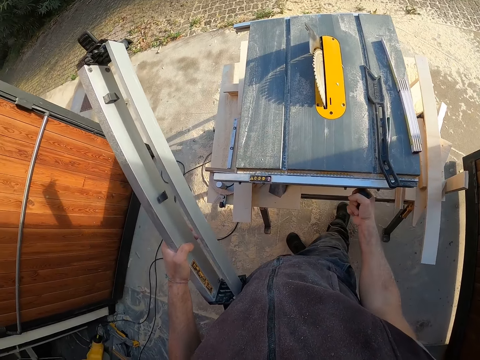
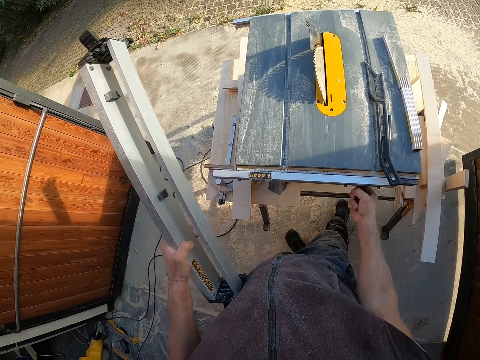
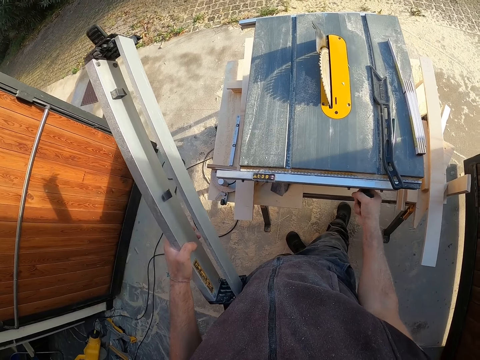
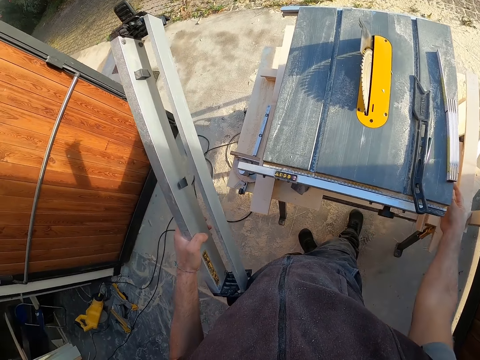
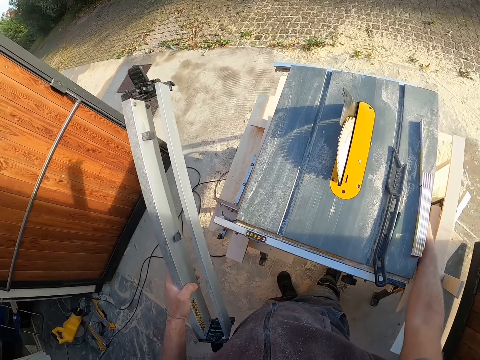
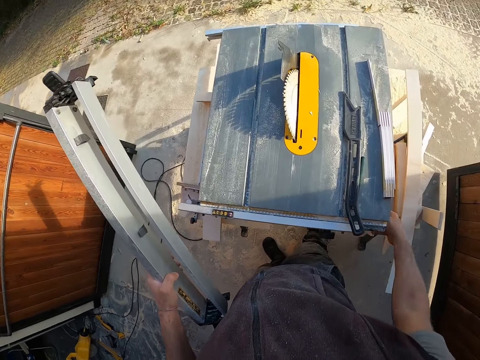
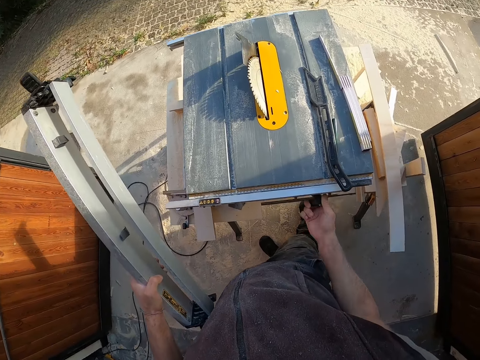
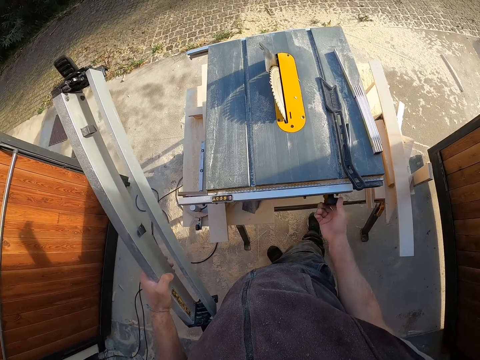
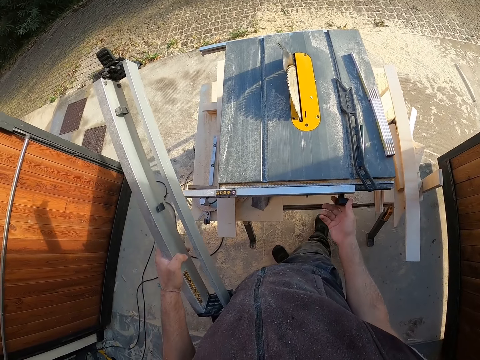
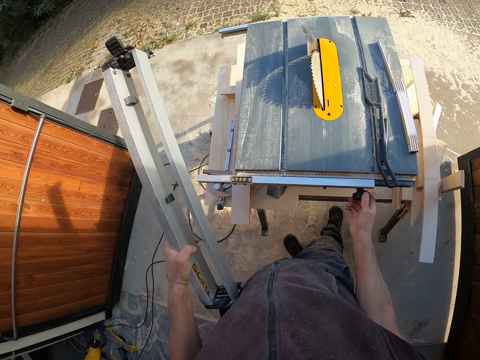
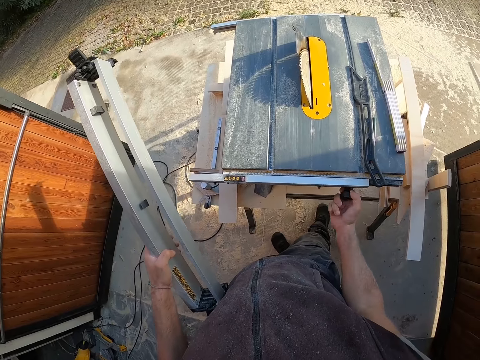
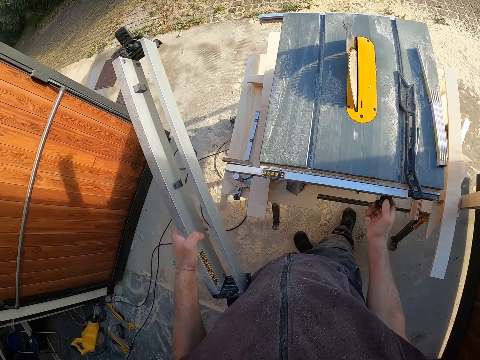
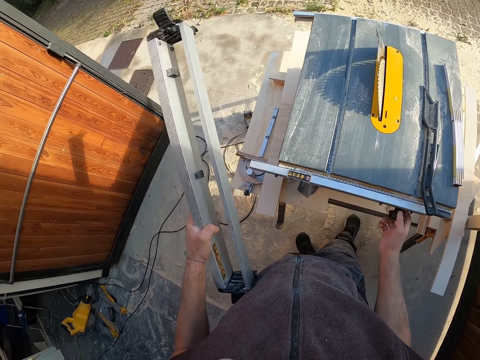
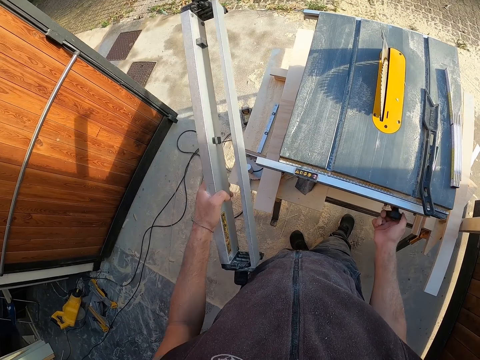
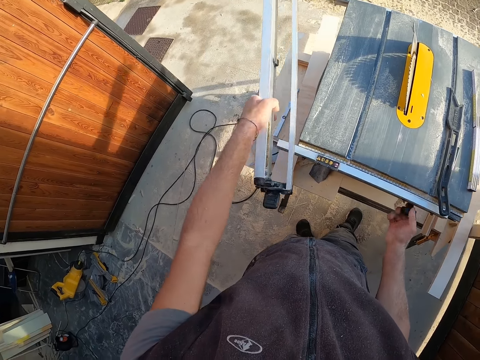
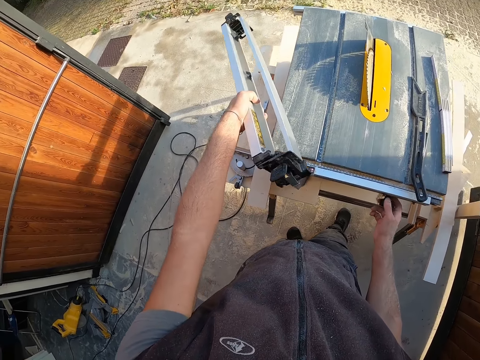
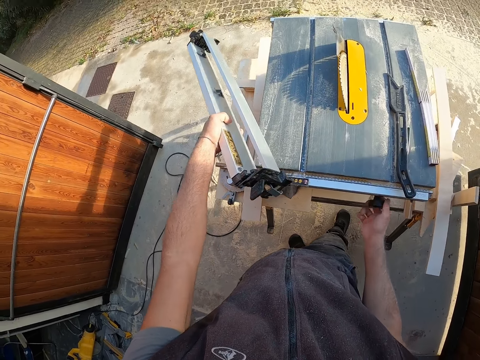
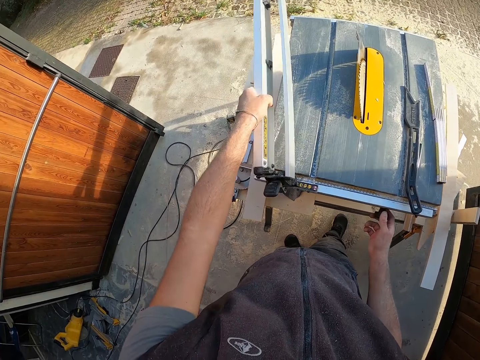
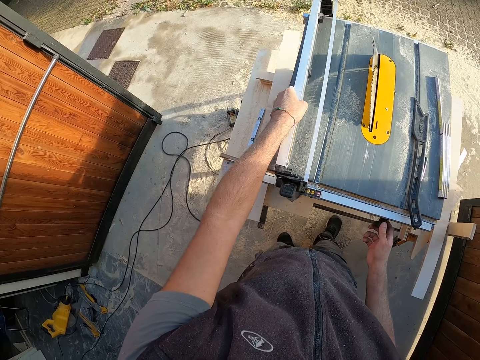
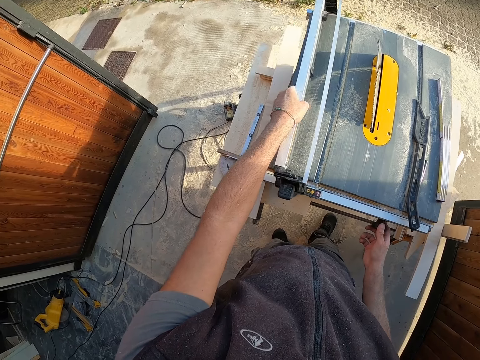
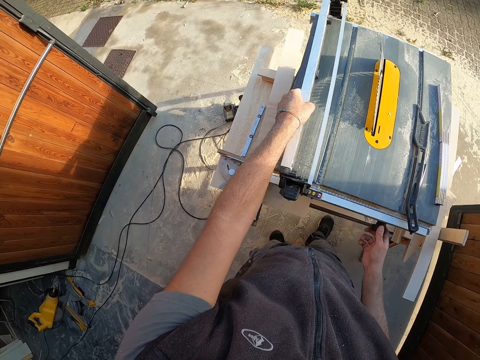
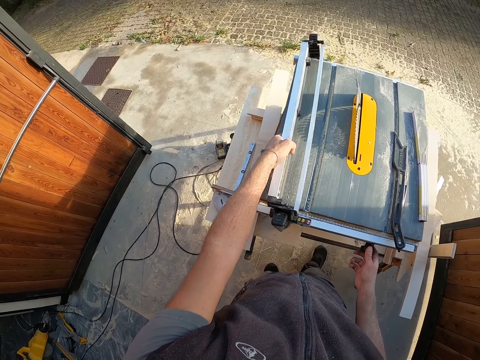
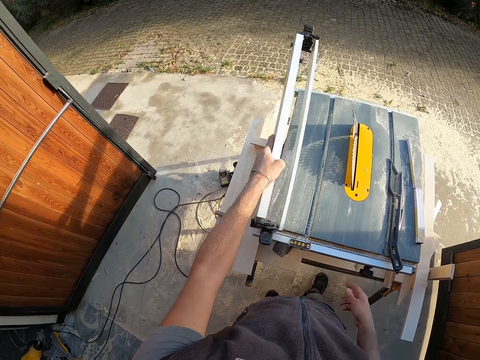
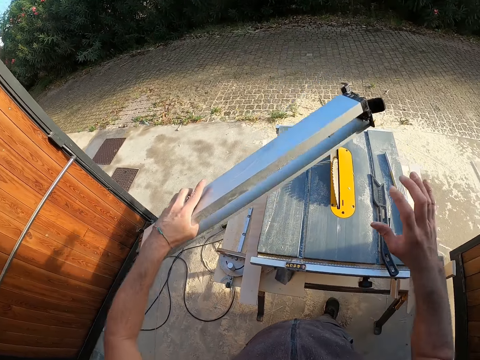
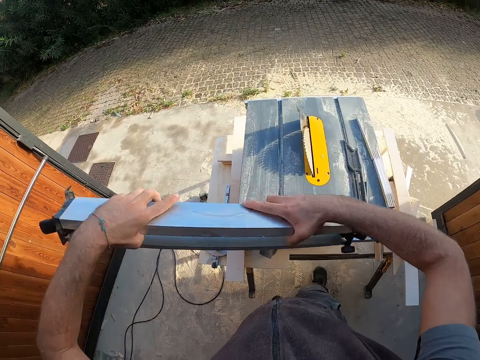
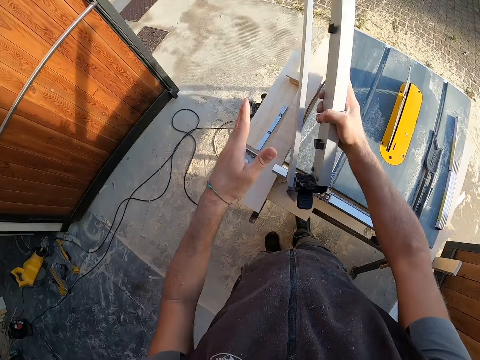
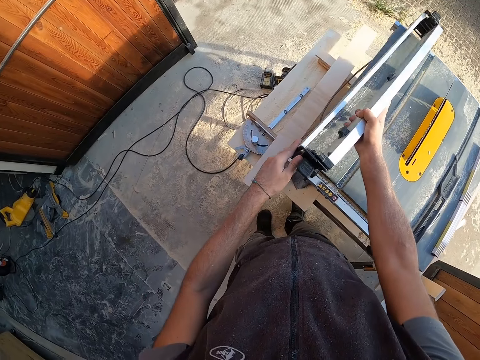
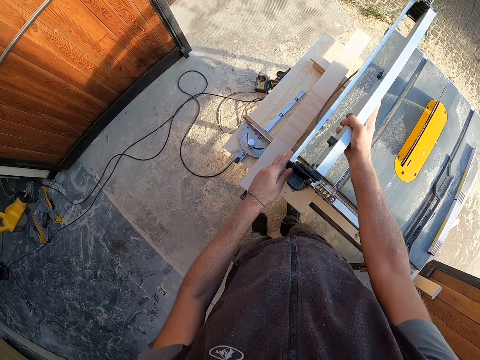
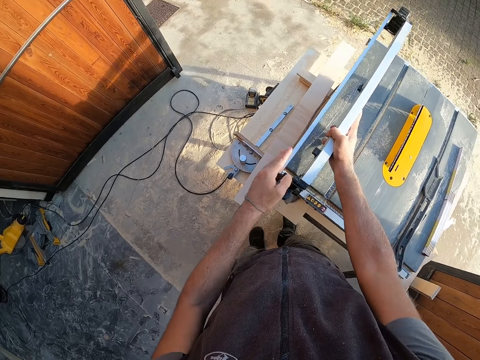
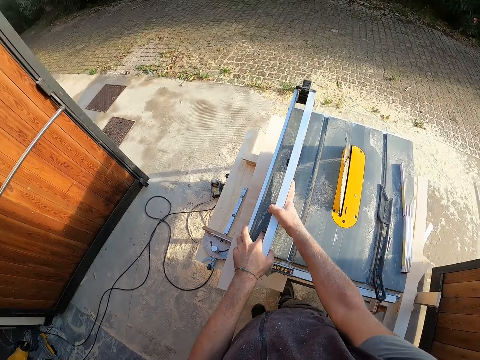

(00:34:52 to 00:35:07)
The camera wearer adjusts the rip fence locking lever with his right hand. He puts the part down. He takes the machine up and turns the machine.

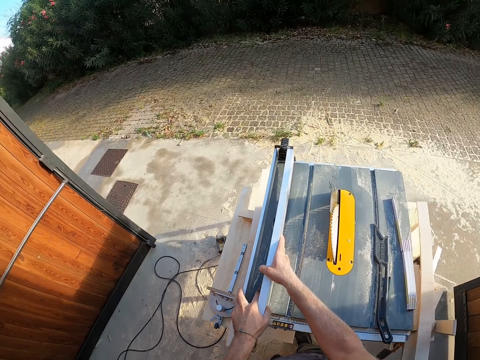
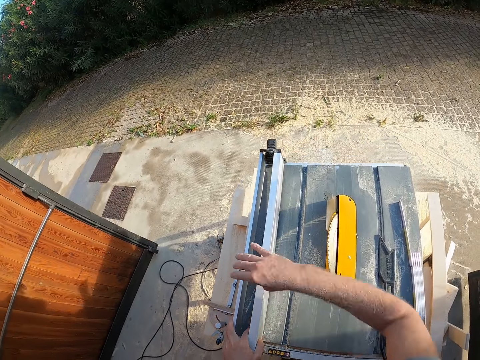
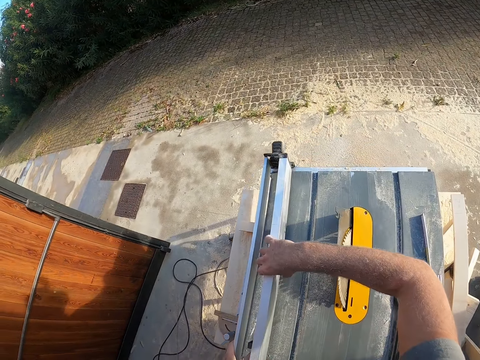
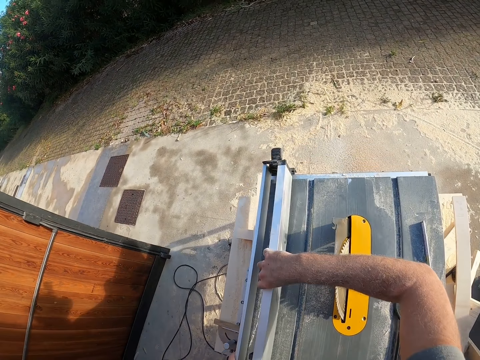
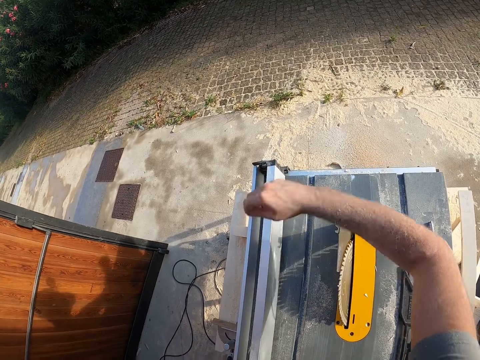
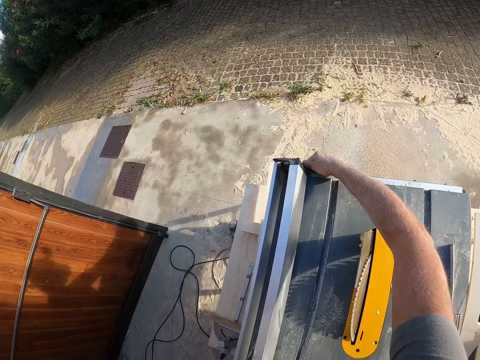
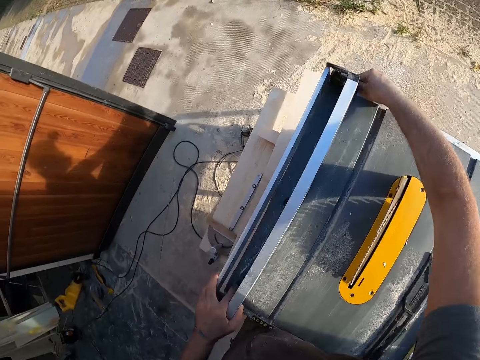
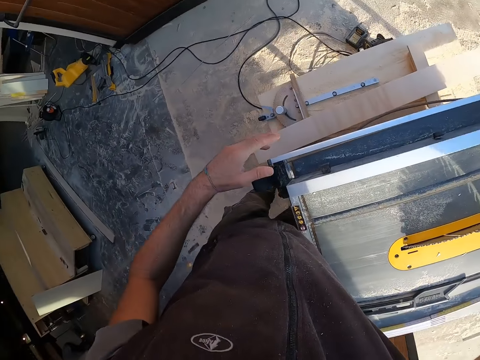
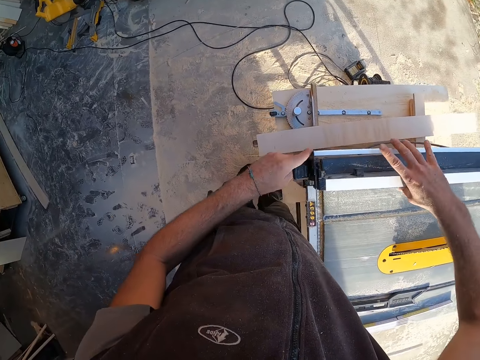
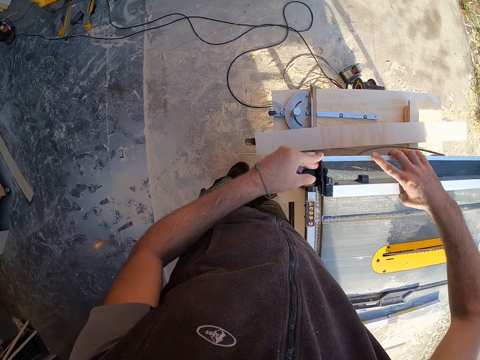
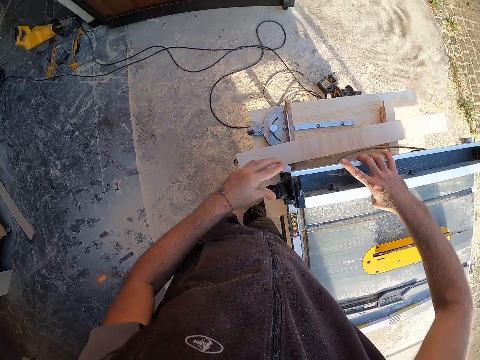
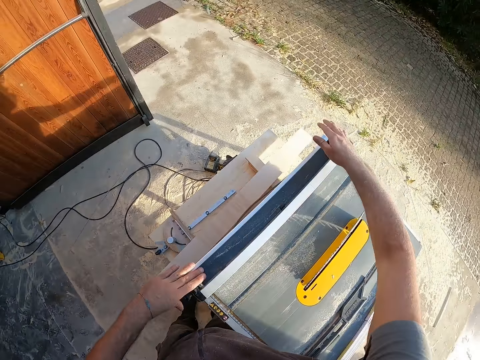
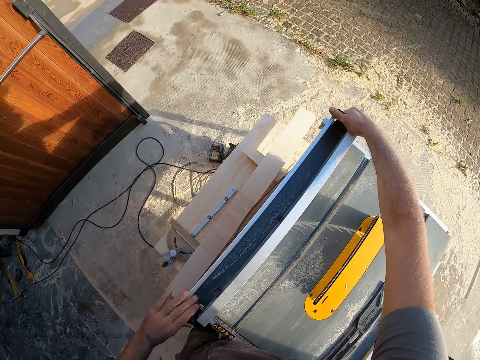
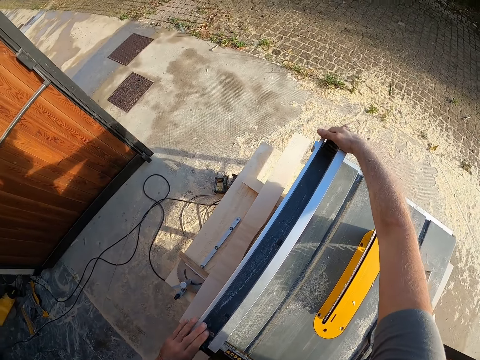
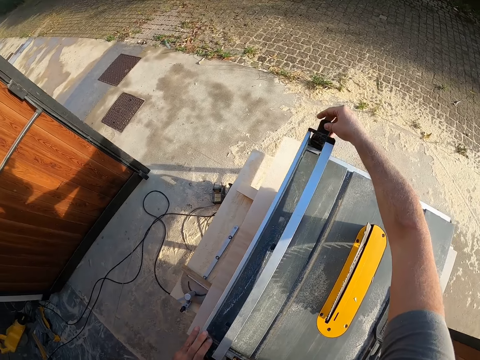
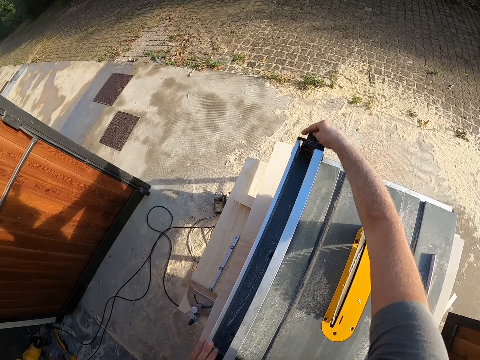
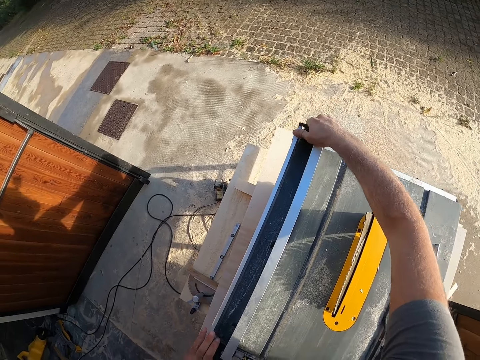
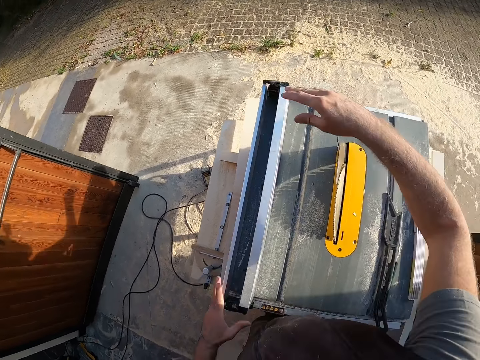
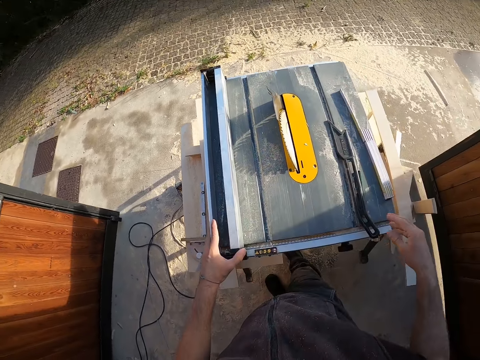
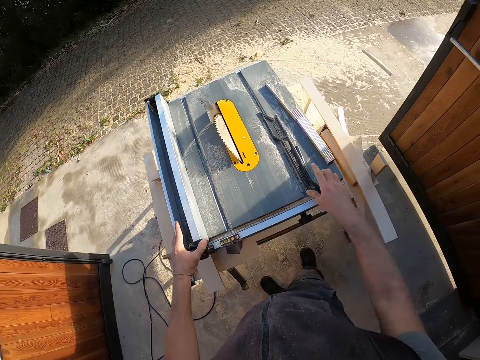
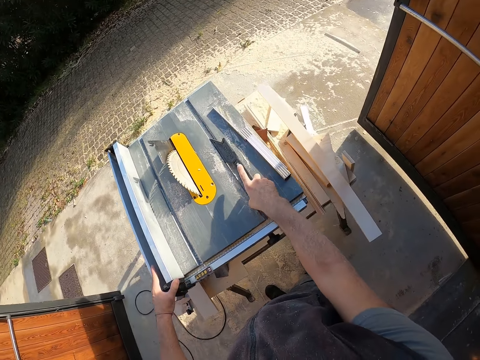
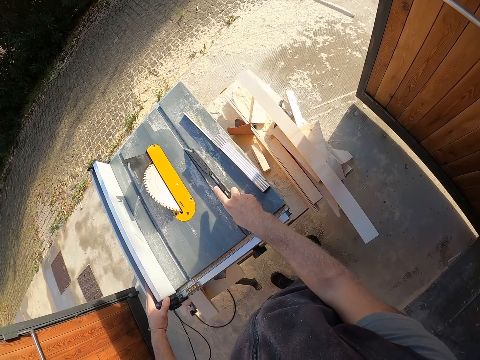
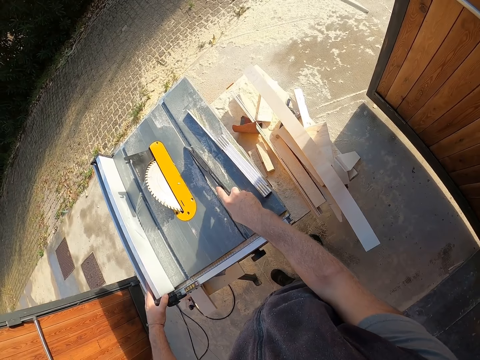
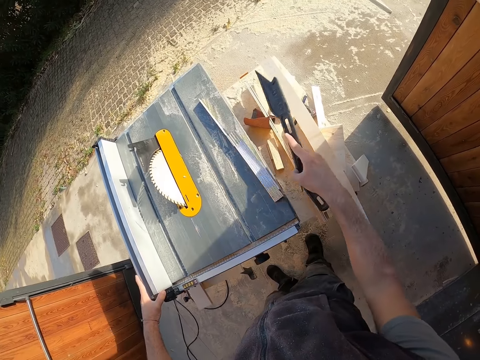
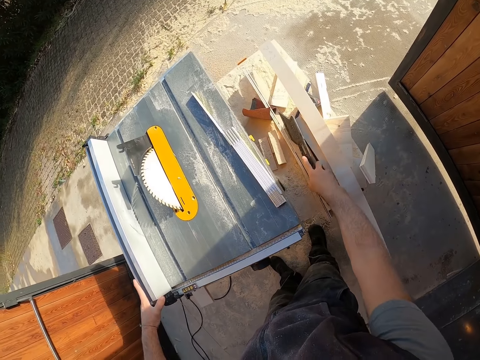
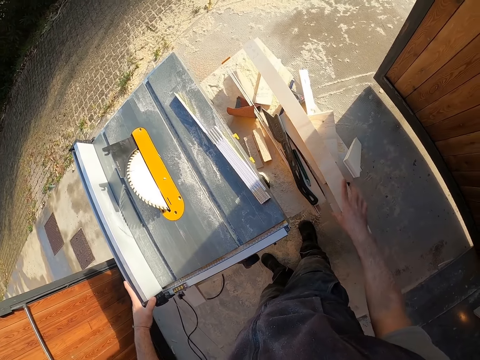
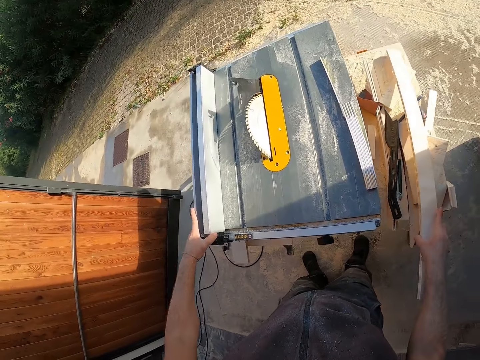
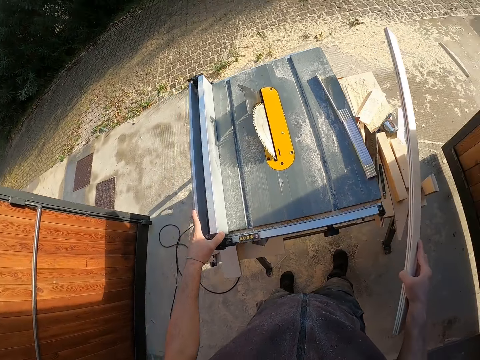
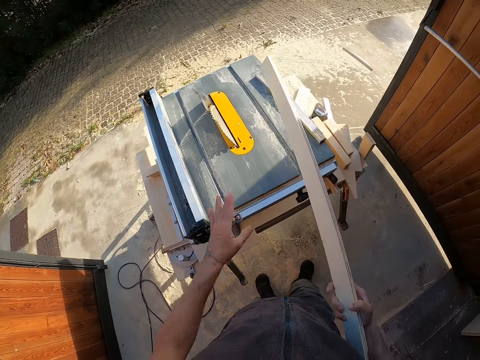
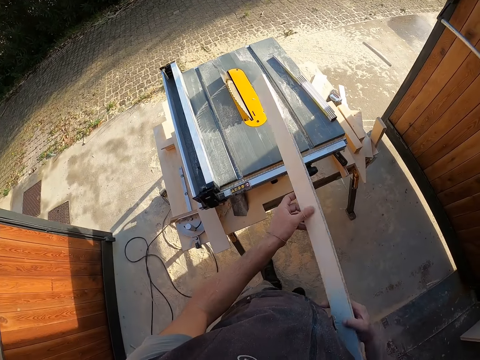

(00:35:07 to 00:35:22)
The camera wearer positions the rip fence on the table saw with both hands. He fixes the machine on the table. He picks a metal bar from the table saw with his right hand. He drops the metal bar on the work bench with his right hand. He picks a wooden plank from the work bench with his right hand.
